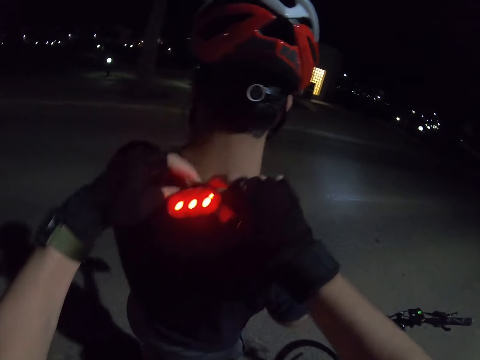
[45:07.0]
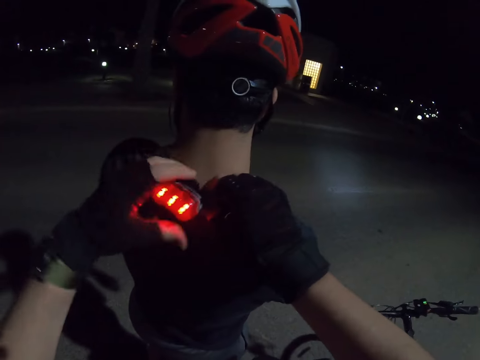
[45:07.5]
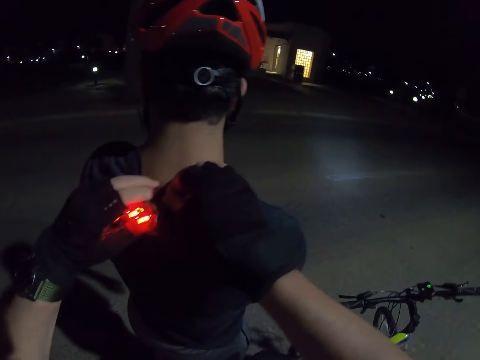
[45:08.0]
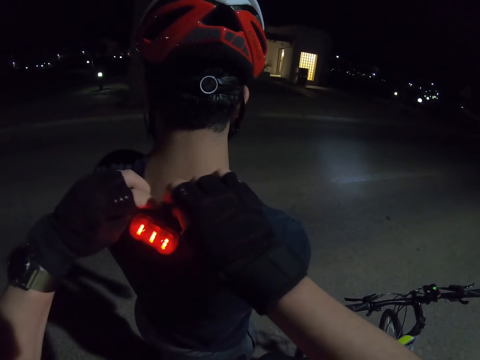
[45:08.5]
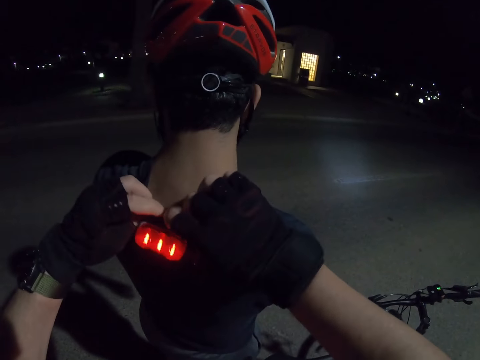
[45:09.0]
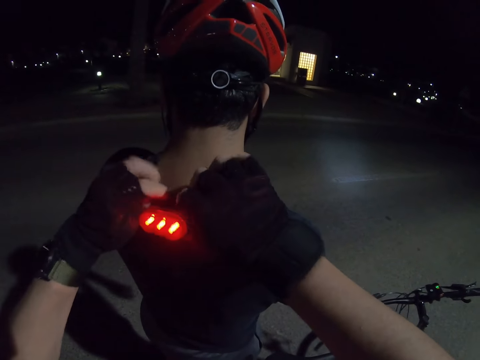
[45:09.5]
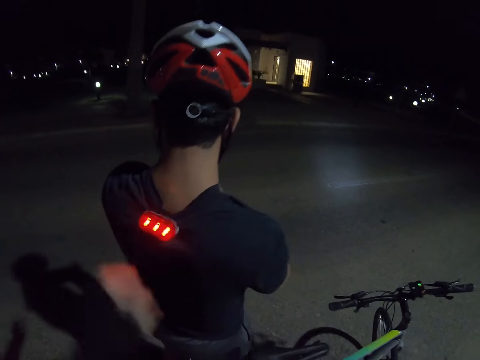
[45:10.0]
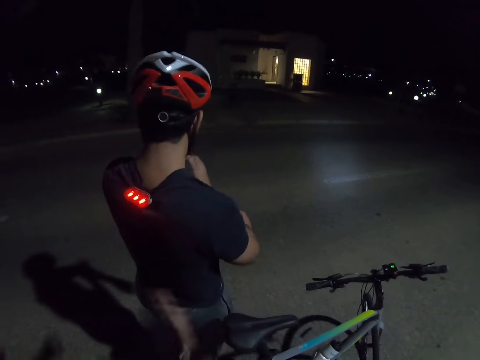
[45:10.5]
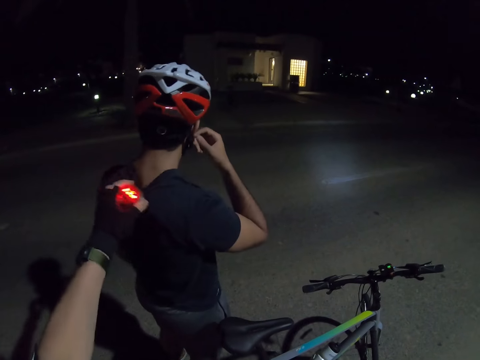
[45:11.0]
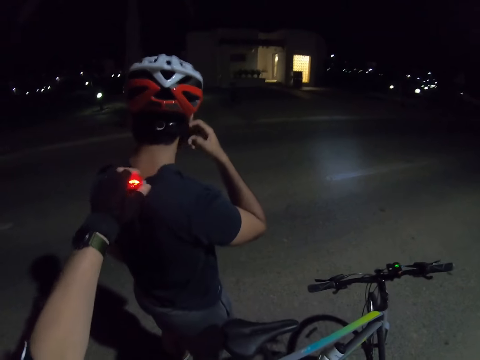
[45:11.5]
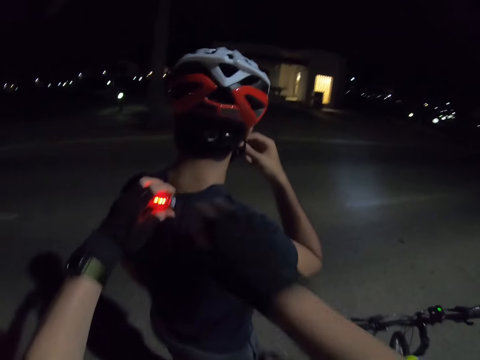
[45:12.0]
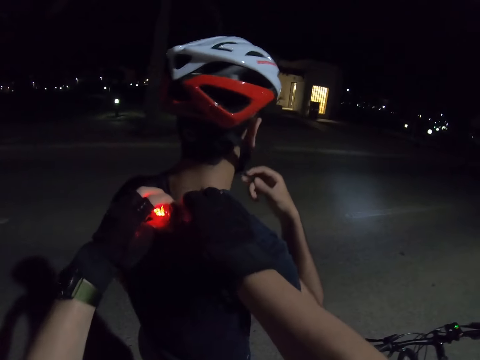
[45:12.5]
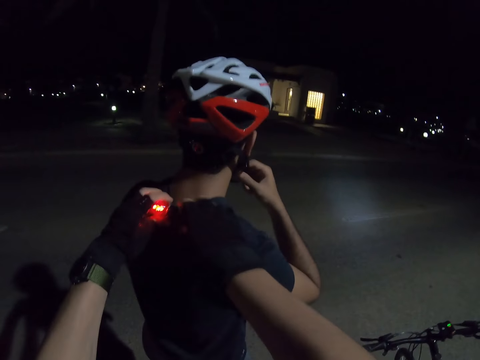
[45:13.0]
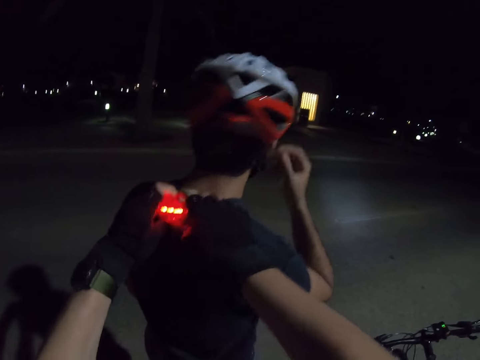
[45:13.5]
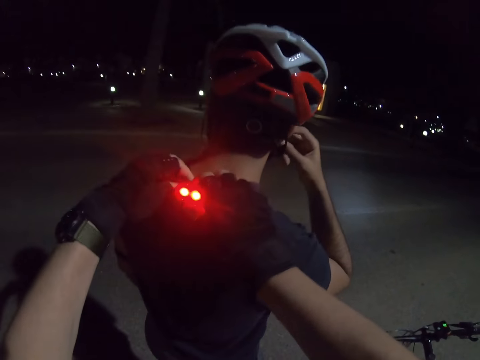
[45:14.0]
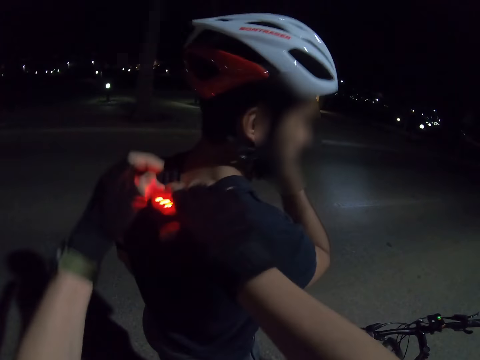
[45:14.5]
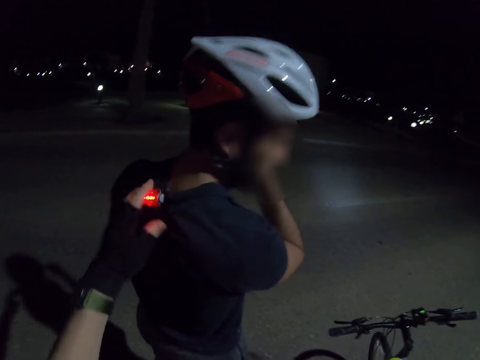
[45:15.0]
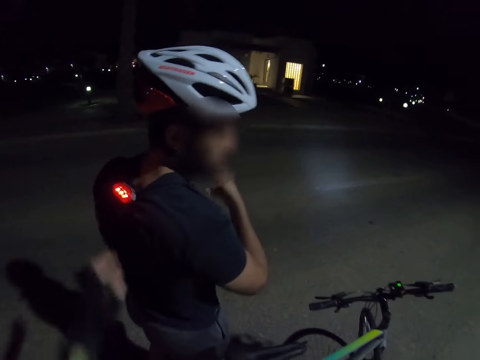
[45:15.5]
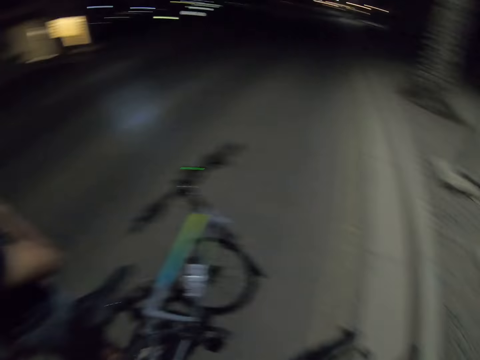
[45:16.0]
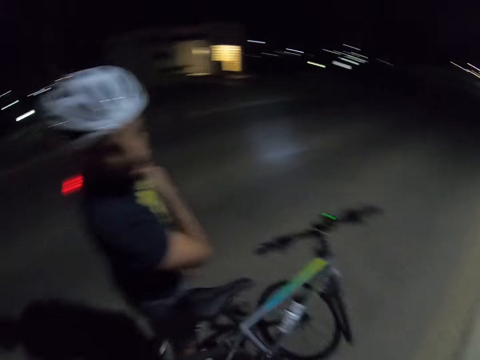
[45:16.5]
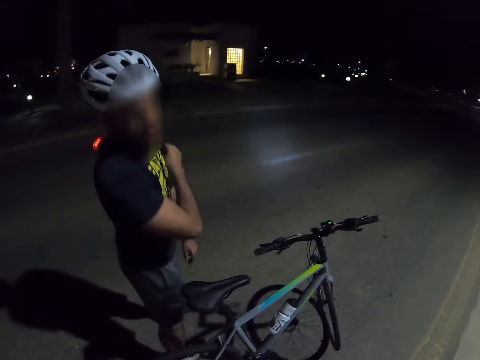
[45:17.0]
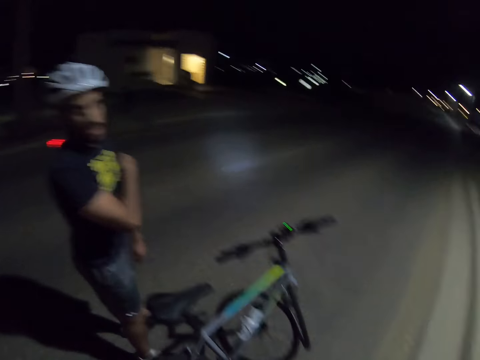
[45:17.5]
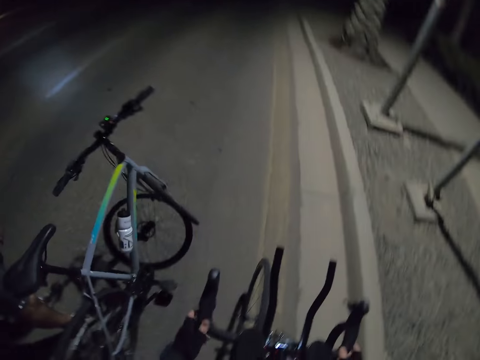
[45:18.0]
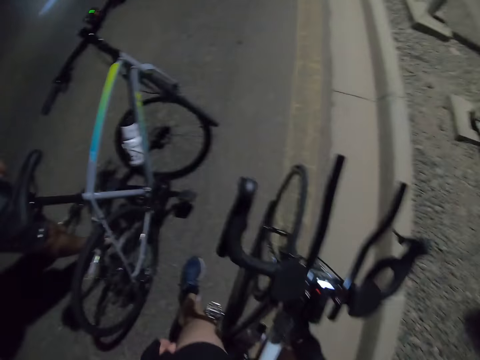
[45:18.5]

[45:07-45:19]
The camera wearer puts down his hands. He shakes the rear bike lights on a cyclist's t-shirt, on his back. He adjusts the rear bike lights on the cyclist's t-shirt.

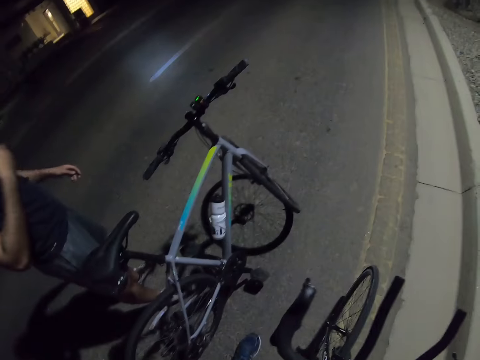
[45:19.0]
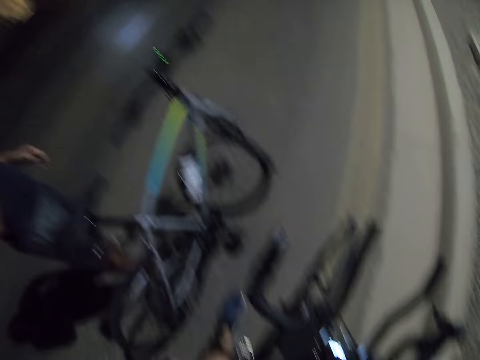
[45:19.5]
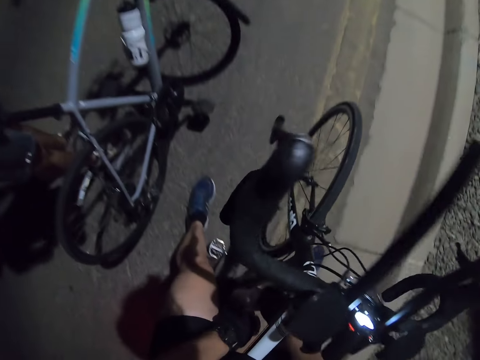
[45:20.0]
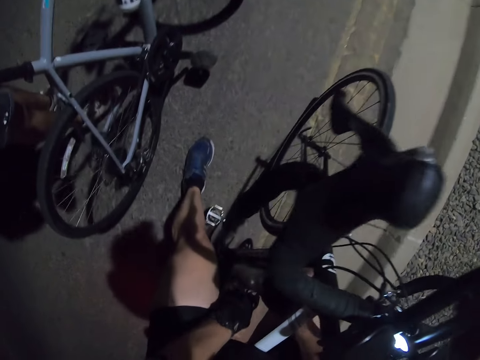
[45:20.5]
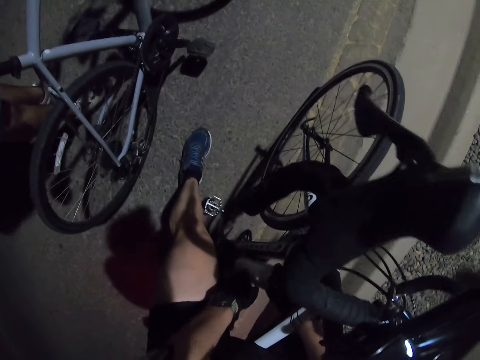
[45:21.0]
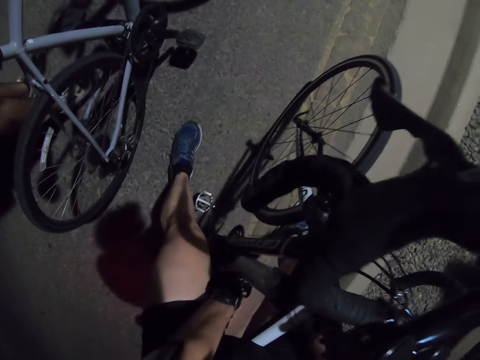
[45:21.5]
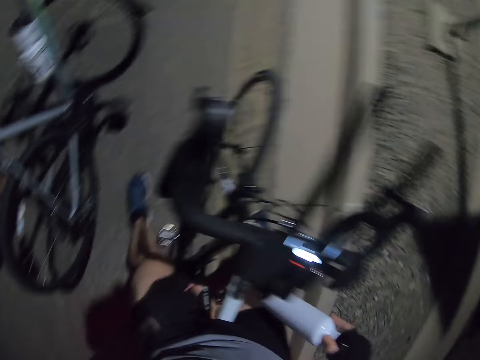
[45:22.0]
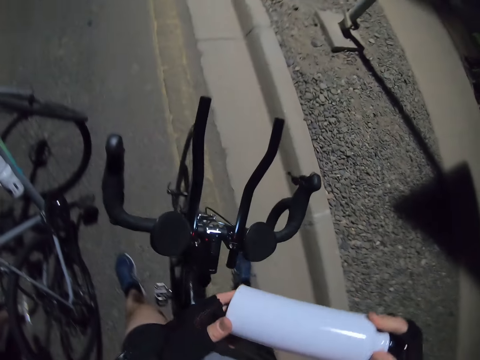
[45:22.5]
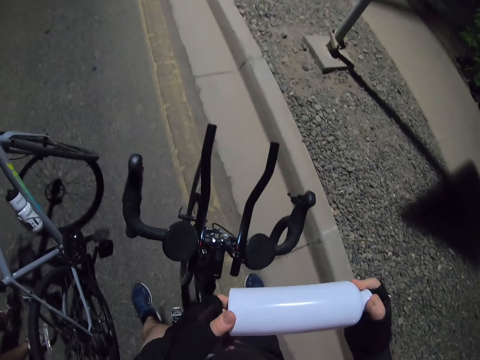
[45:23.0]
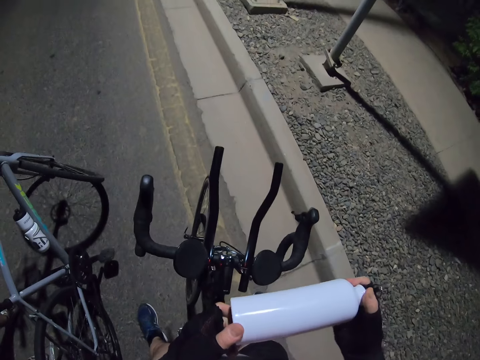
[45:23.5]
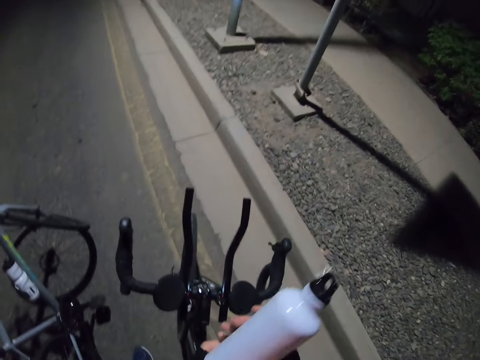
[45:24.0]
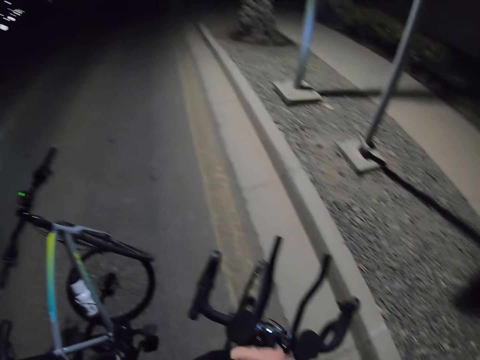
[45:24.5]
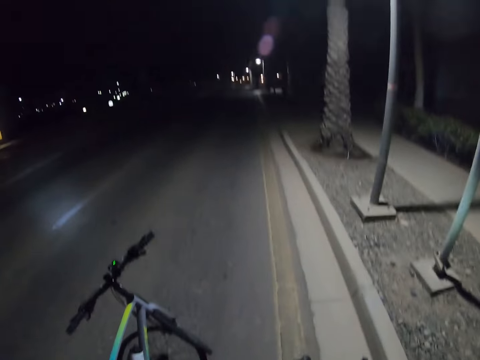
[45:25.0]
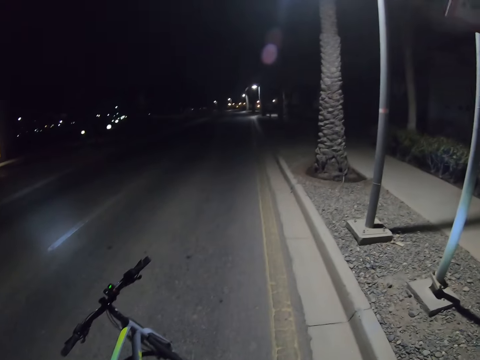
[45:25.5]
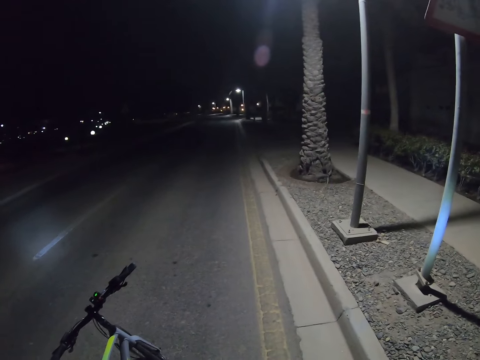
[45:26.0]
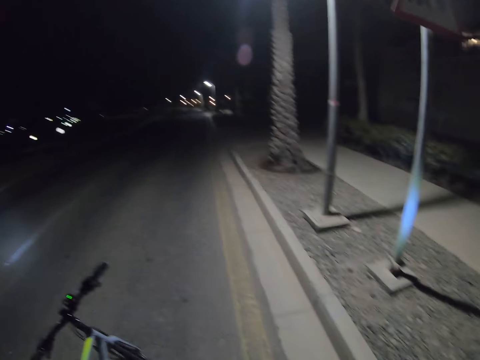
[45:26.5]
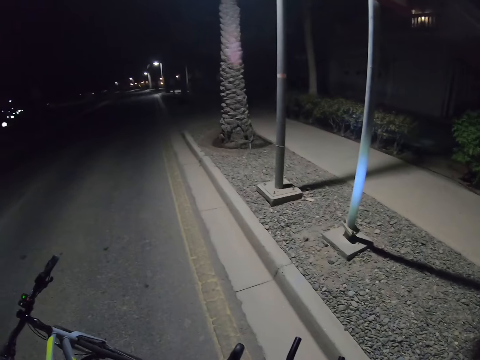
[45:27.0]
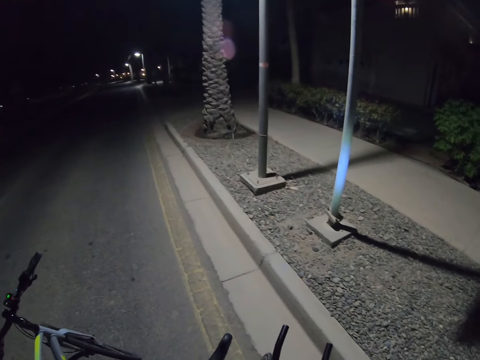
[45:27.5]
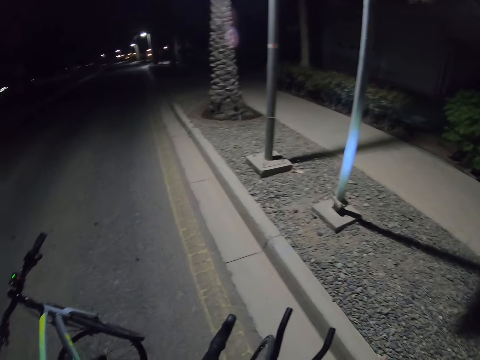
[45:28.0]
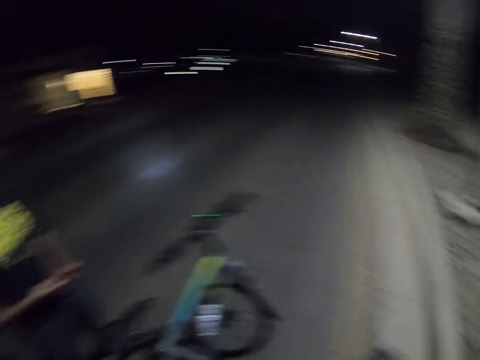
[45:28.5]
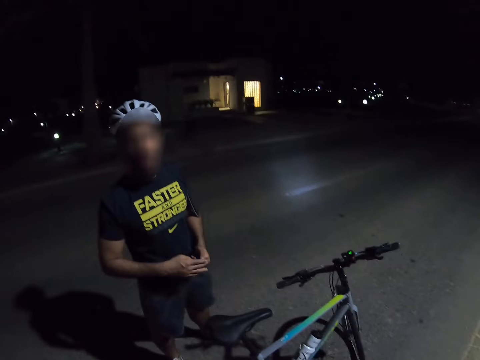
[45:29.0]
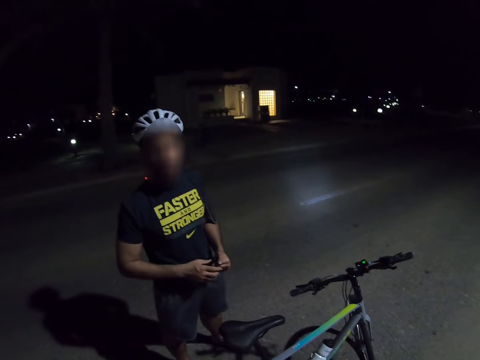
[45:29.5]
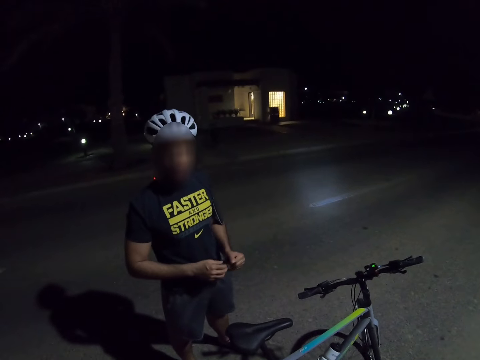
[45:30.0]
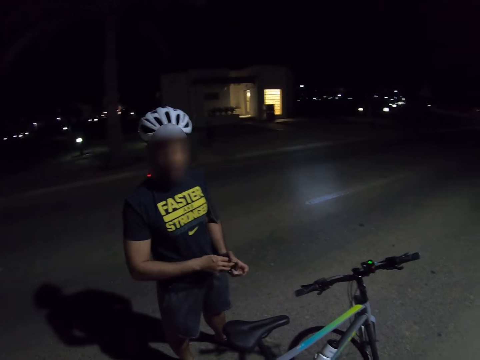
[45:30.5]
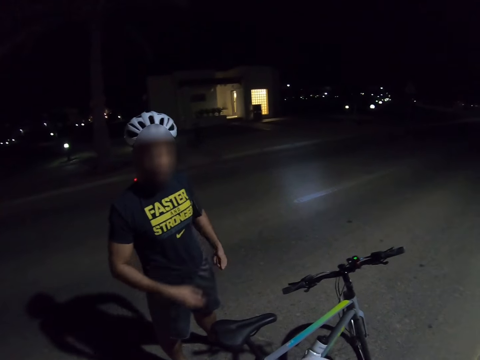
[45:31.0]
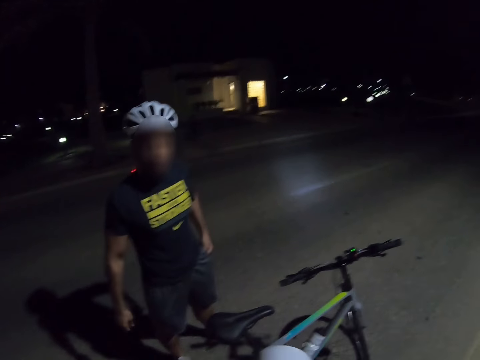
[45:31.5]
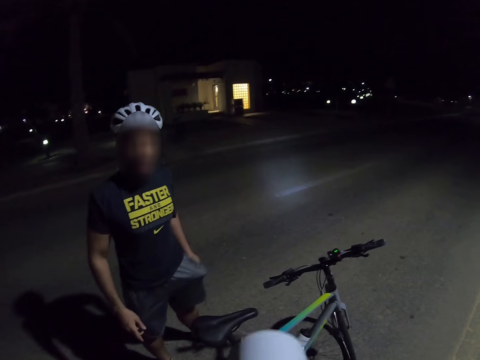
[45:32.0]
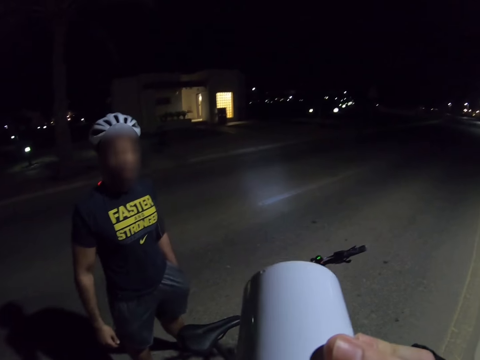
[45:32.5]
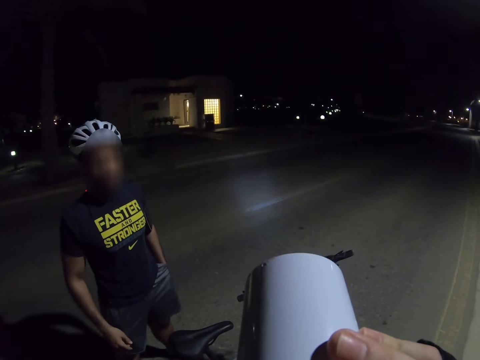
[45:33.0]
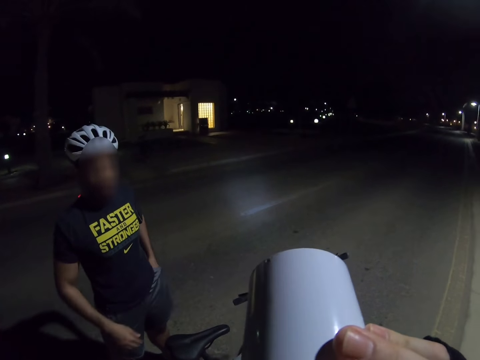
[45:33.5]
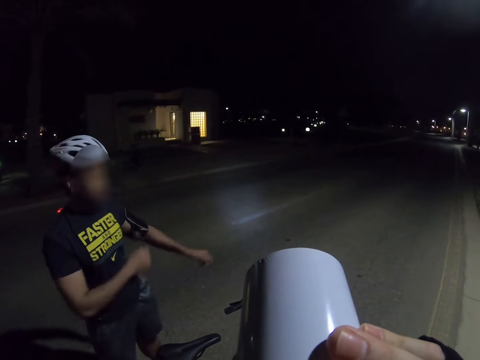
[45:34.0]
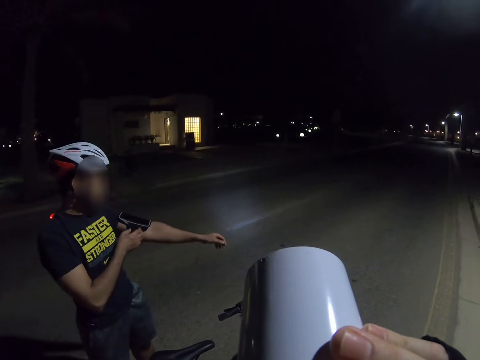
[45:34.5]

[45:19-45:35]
The camera wearer picks up a bottle of water. They open the bottle. A person touches something and puts something in his pocket. The camera wearer sips a drink from the bottle.
